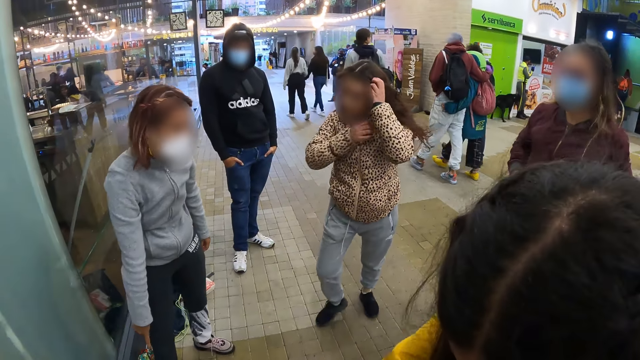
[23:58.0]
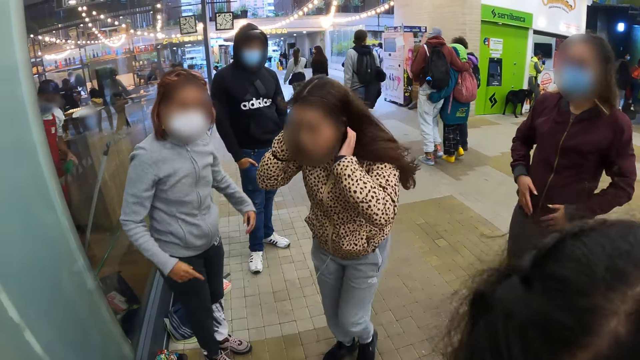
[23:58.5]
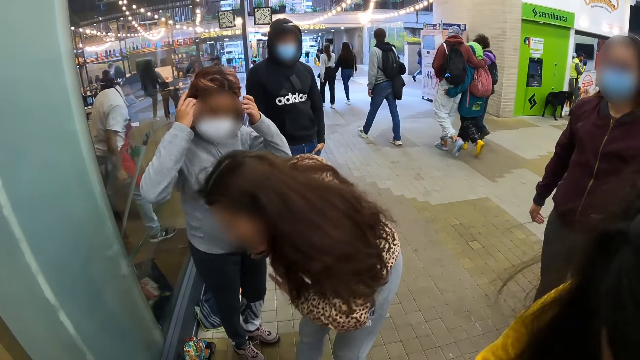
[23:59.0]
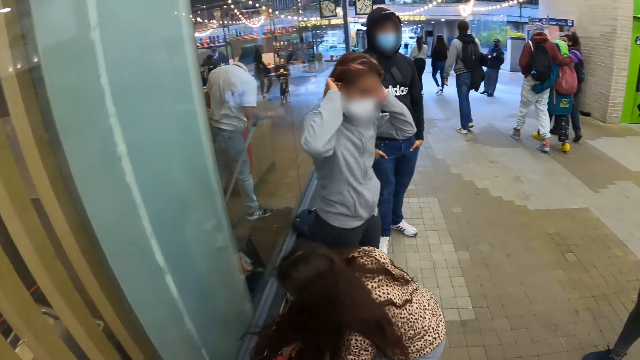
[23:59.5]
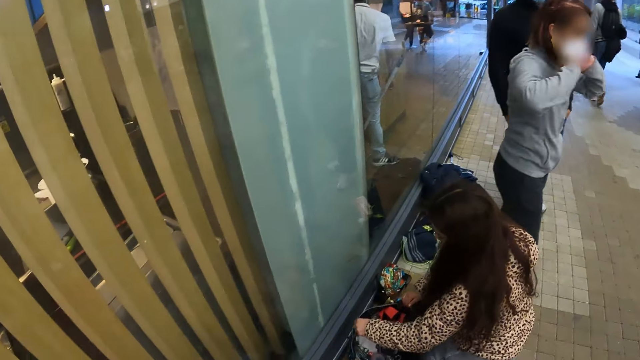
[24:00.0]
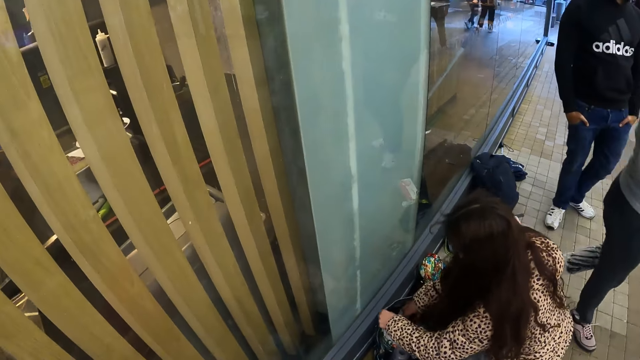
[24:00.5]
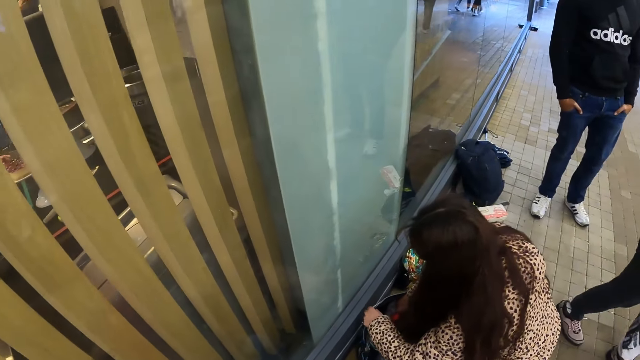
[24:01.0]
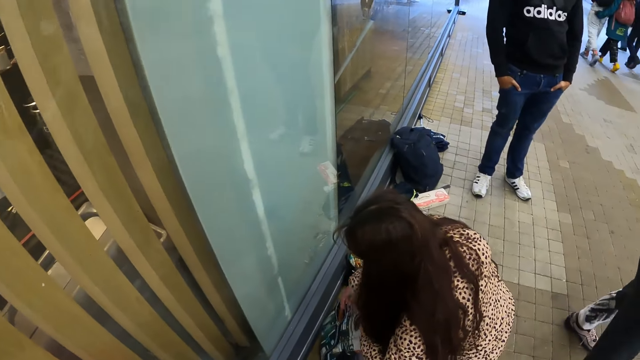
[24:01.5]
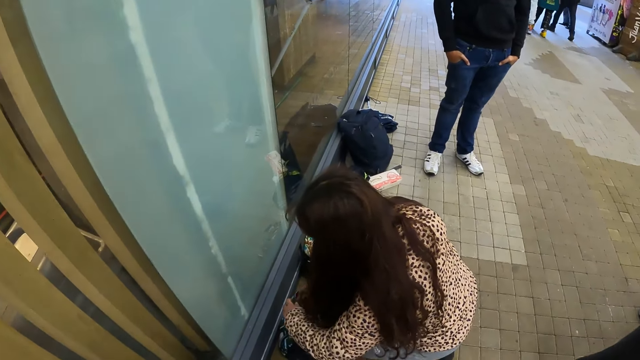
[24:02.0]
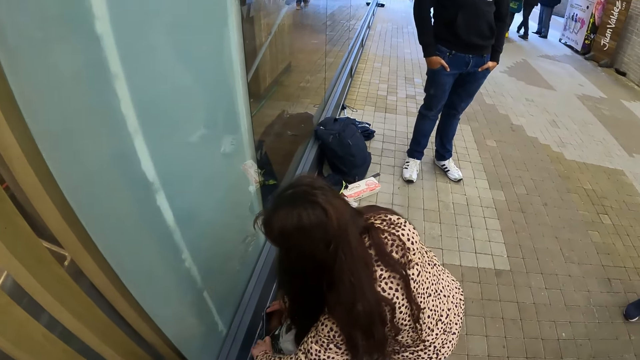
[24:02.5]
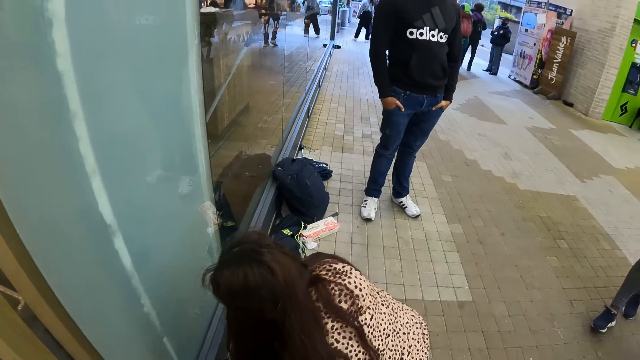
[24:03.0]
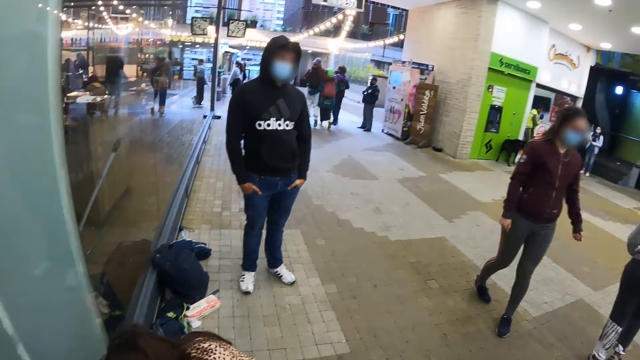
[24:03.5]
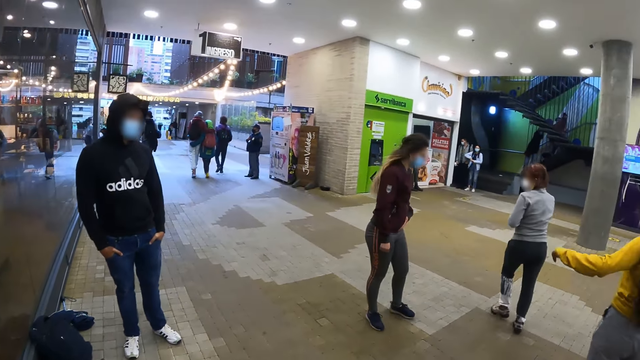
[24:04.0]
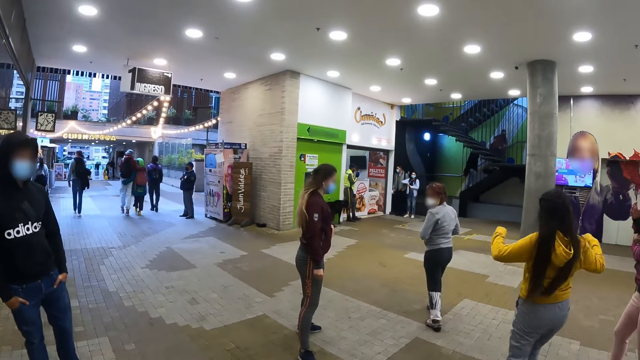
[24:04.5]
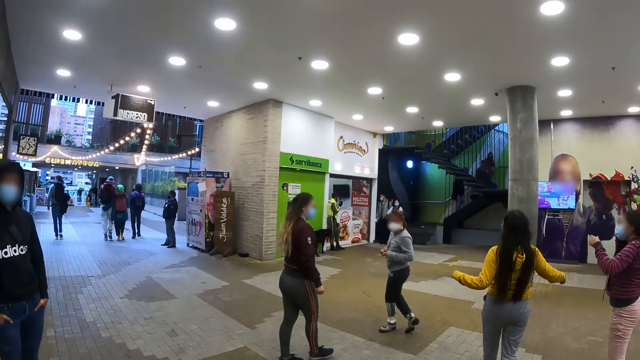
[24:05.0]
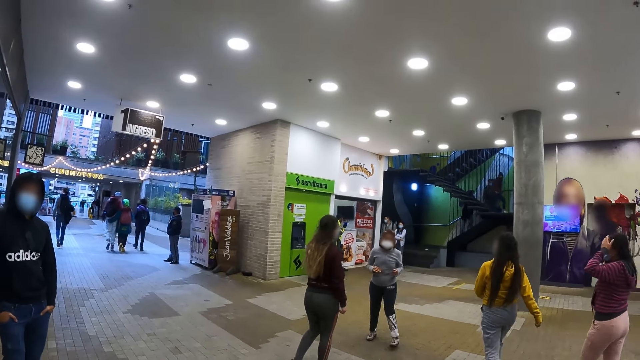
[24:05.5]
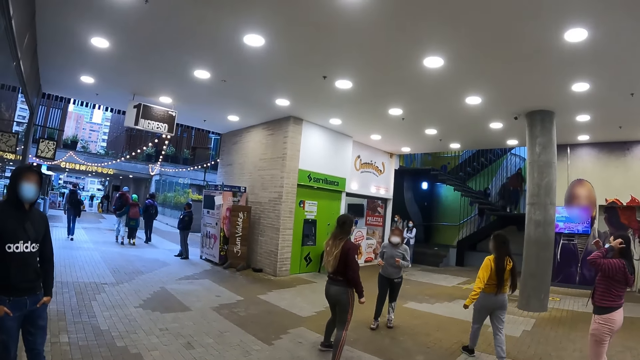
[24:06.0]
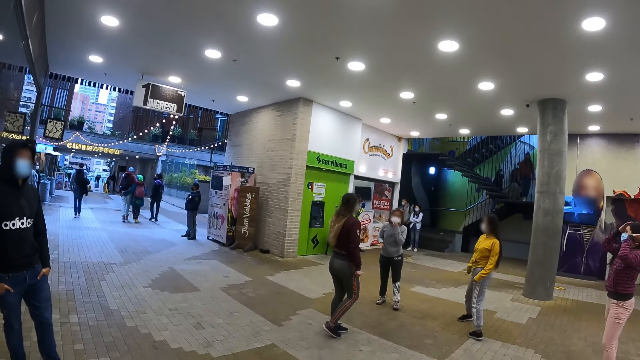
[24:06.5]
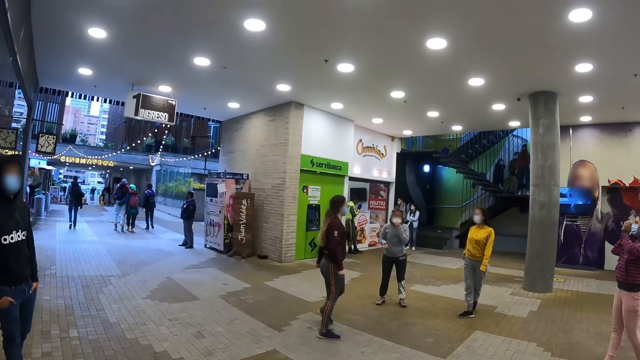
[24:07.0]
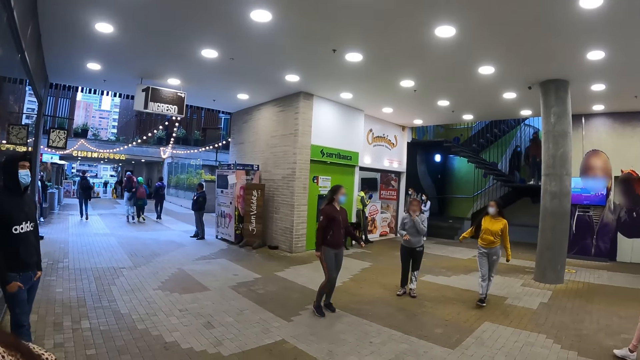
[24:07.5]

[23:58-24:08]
A person makes her hair. The camera wearer looks at their friends. The person walks forward and bends down to a bag. The camera wearer looks at one side of the building. The person opens the bag. The camera wearer looks around the building. Other persons walk to a floor. The camera wearer looks at their friends.

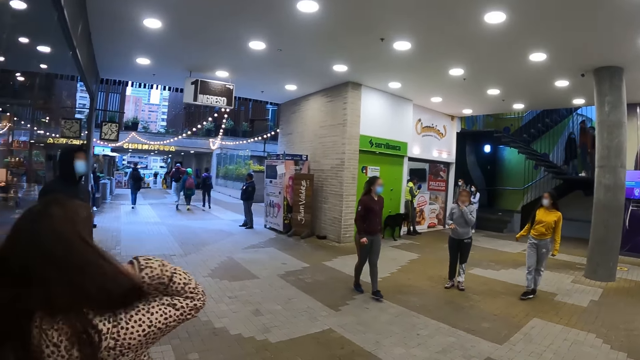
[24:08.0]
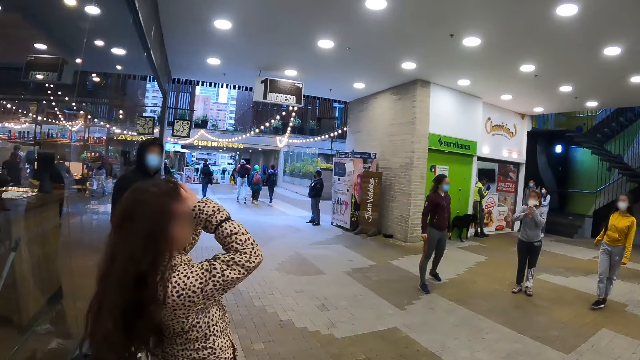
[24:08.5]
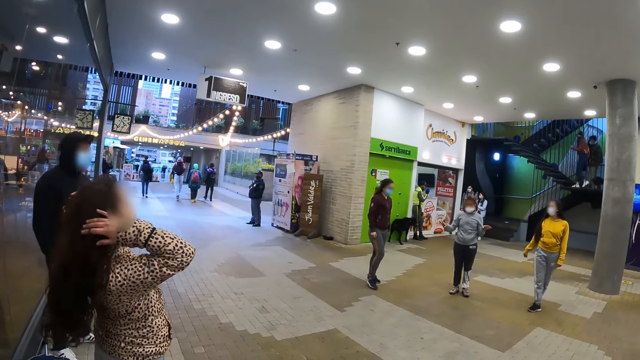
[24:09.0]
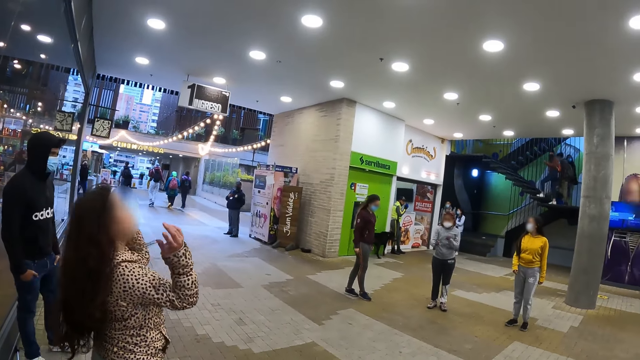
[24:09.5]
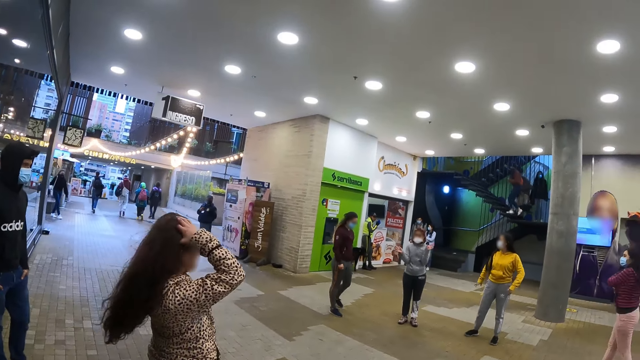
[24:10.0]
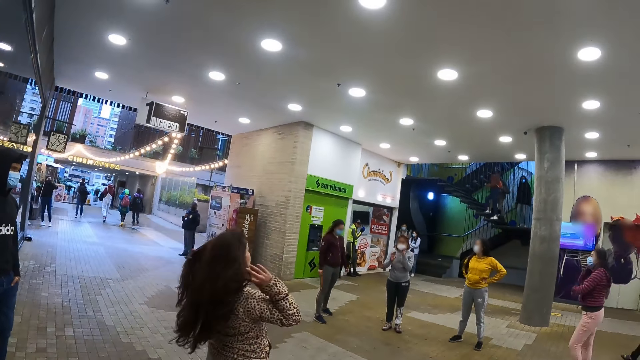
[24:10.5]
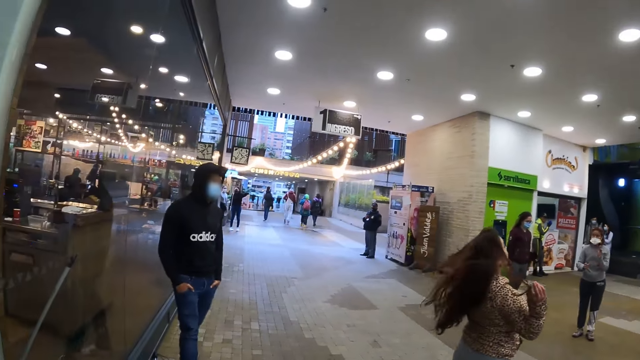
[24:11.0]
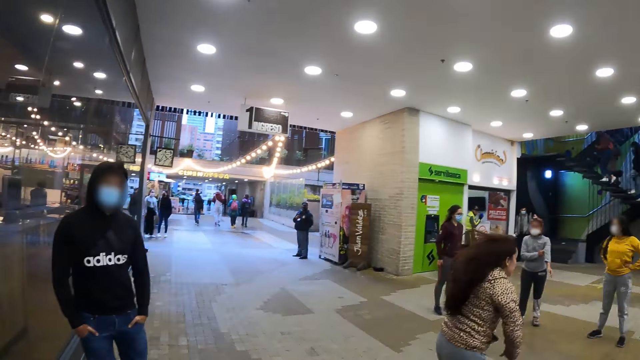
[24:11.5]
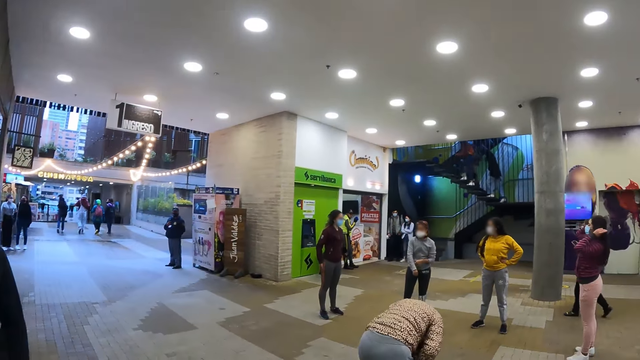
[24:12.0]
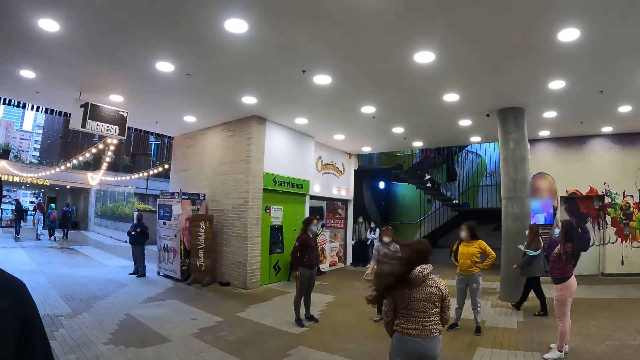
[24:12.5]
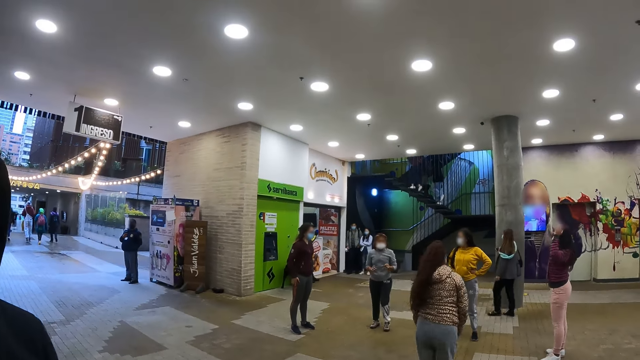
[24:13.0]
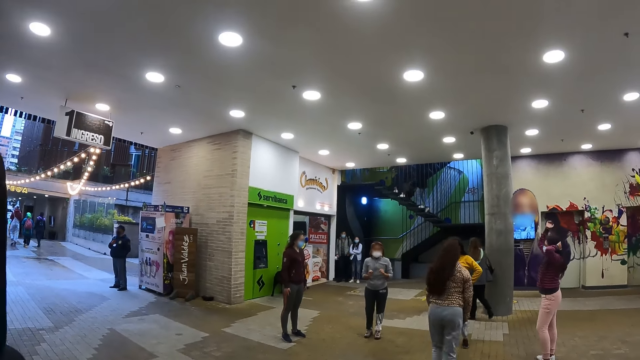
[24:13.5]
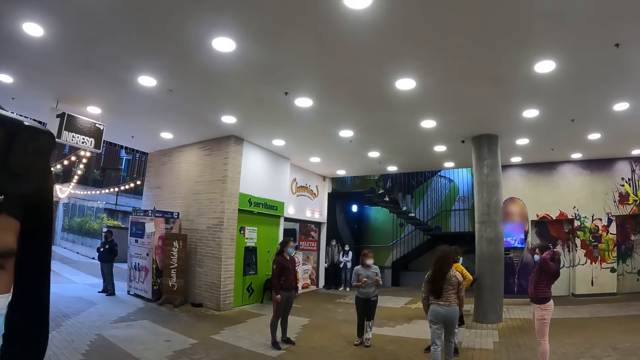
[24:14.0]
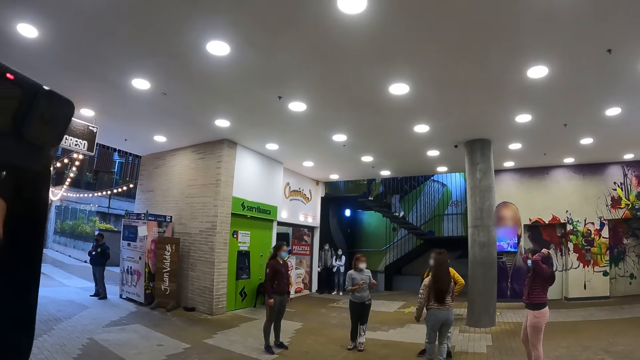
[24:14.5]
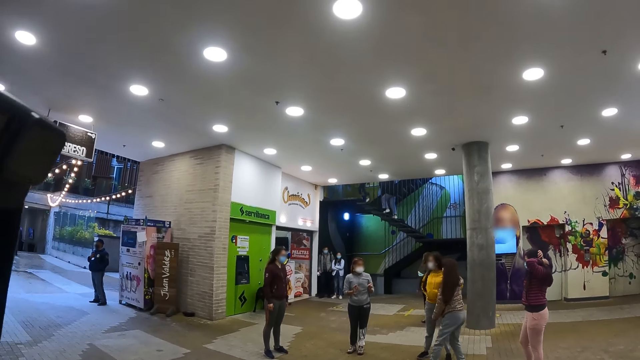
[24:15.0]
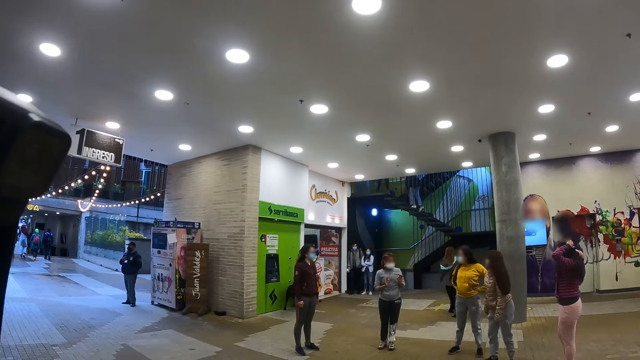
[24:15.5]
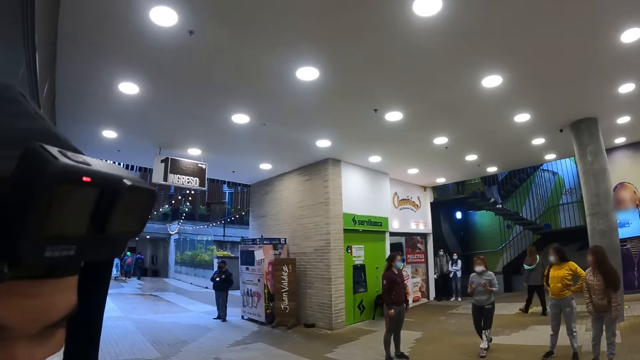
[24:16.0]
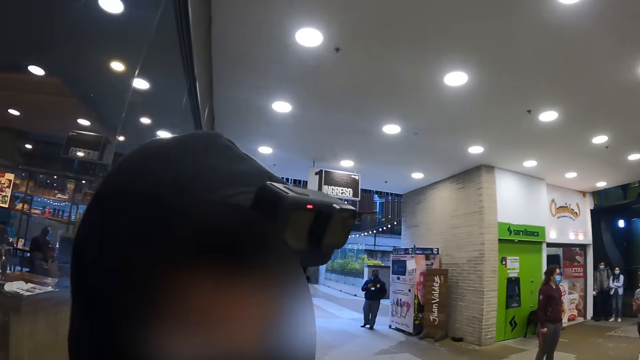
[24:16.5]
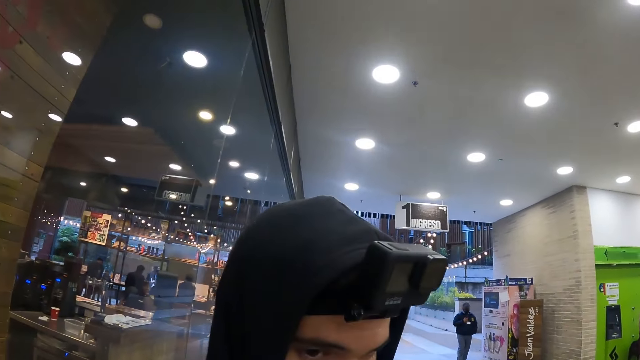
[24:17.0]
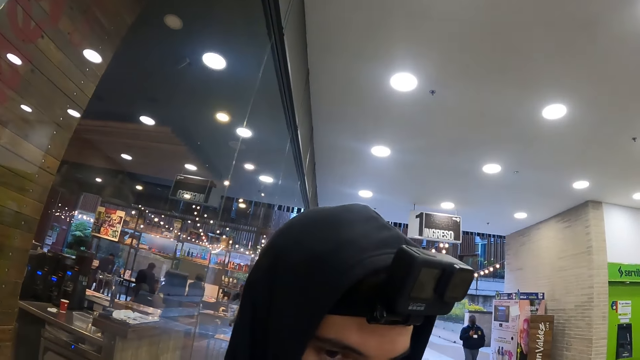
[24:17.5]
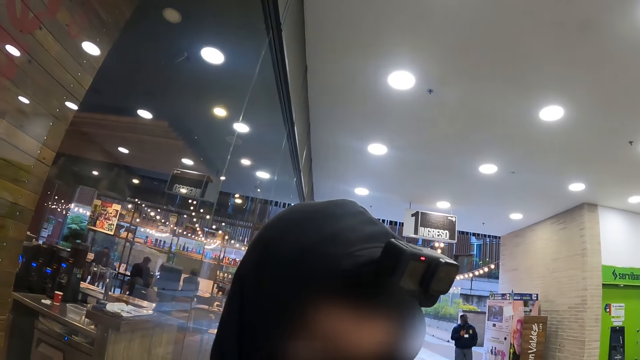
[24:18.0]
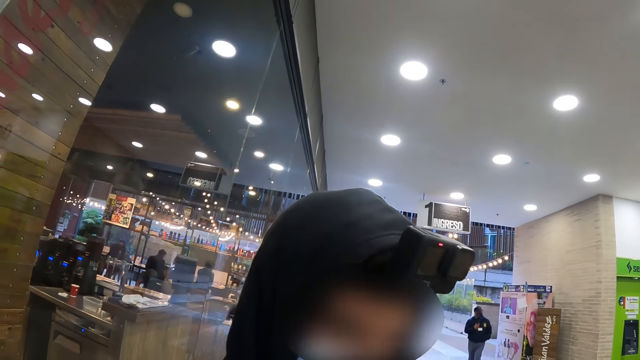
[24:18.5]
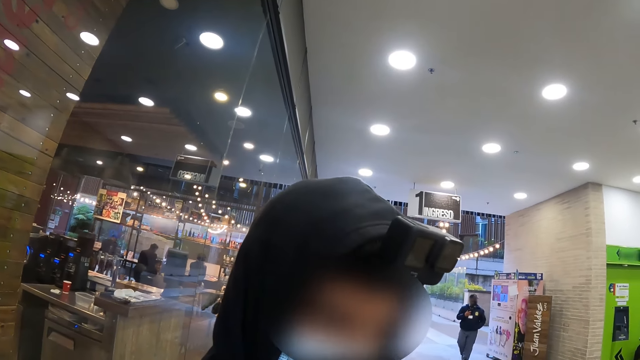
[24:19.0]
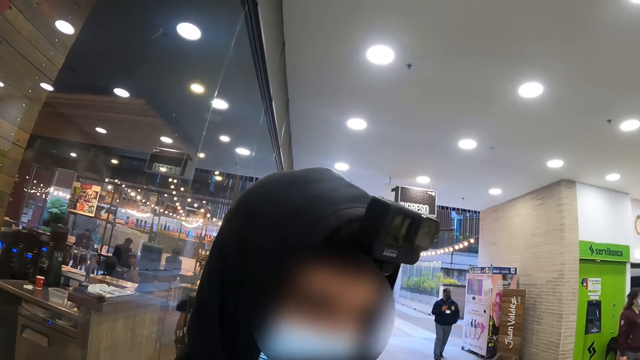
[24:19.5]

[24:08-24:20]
A person makes her hair. The person walks to a floor. The camera wearer looks around a building. They look at another person.
